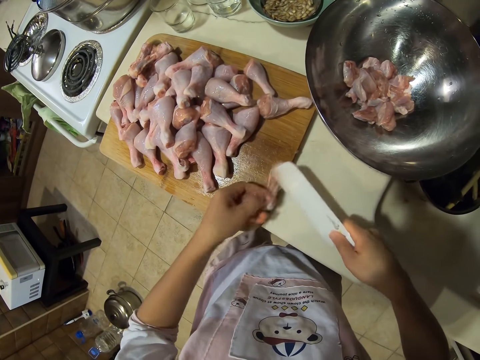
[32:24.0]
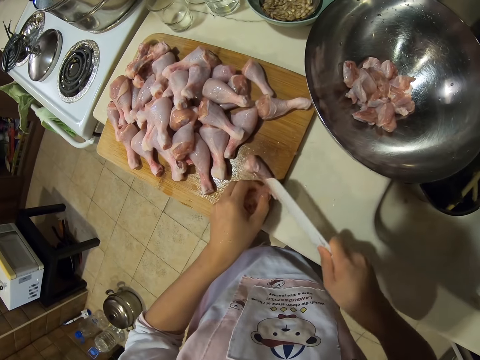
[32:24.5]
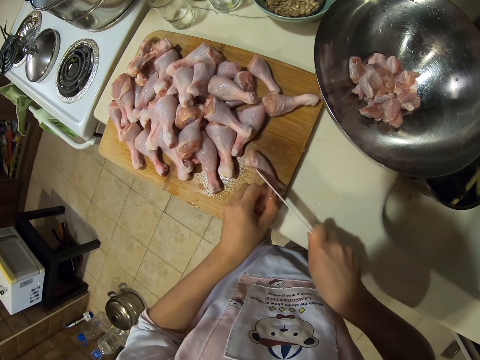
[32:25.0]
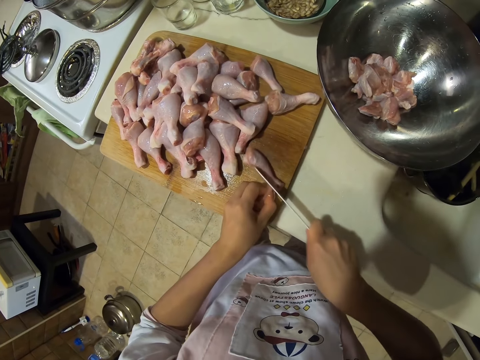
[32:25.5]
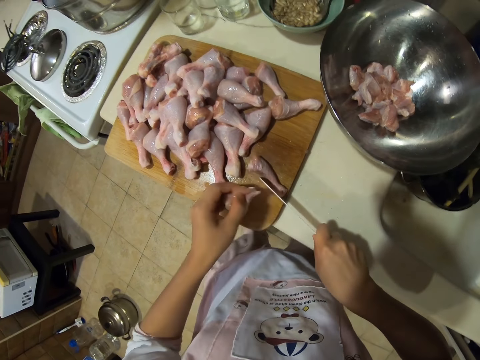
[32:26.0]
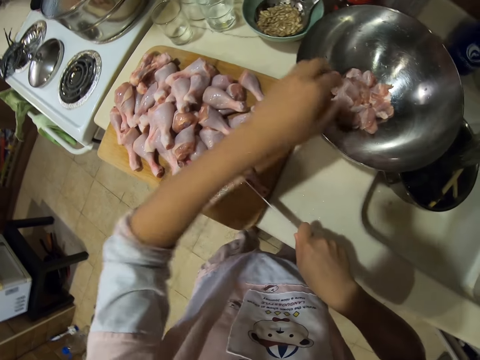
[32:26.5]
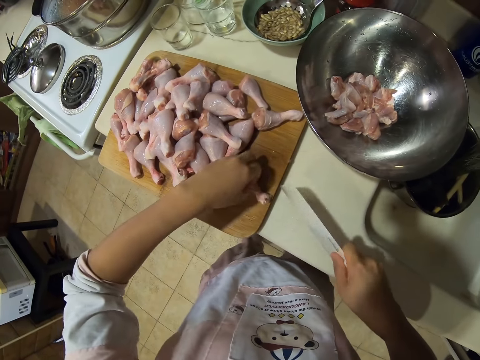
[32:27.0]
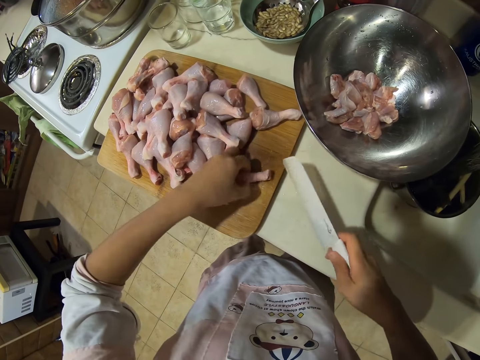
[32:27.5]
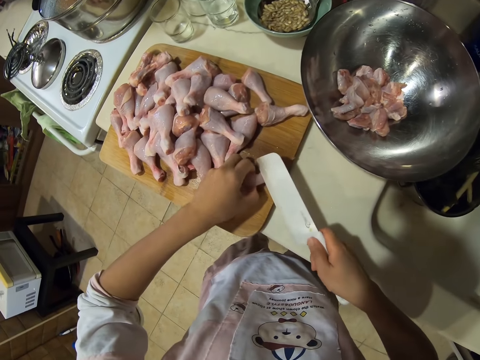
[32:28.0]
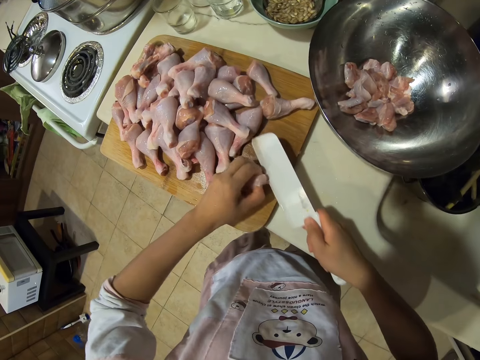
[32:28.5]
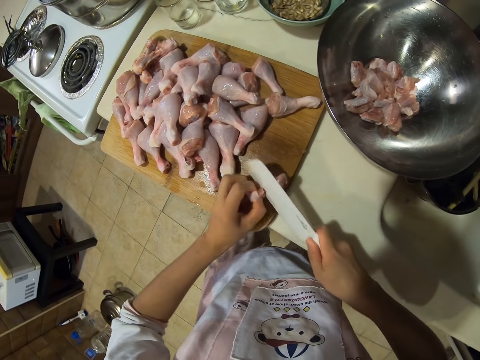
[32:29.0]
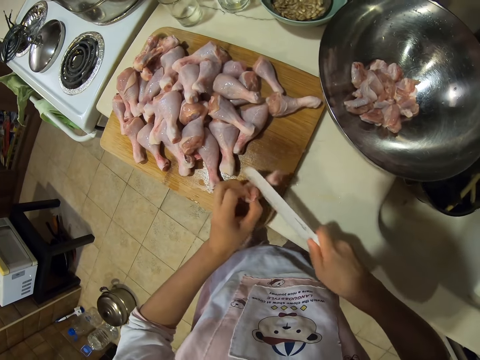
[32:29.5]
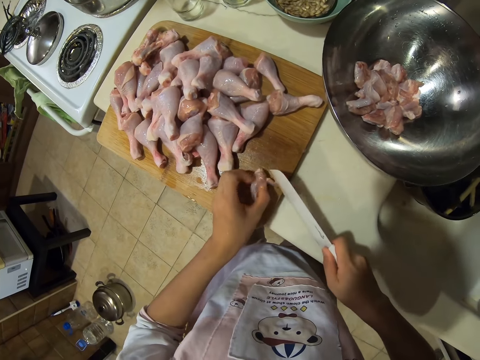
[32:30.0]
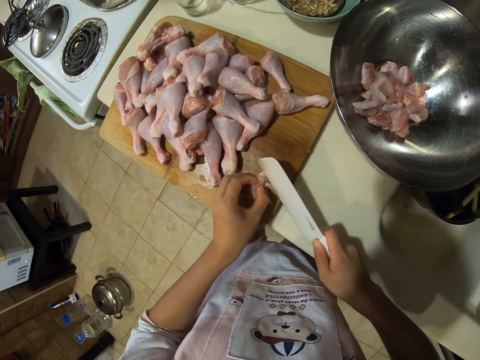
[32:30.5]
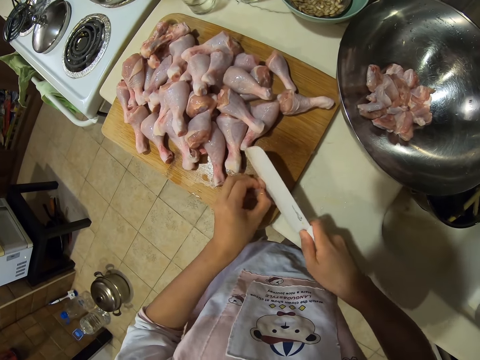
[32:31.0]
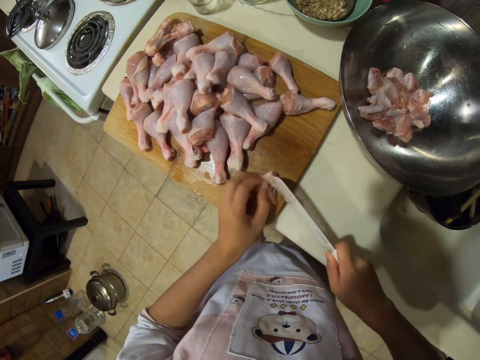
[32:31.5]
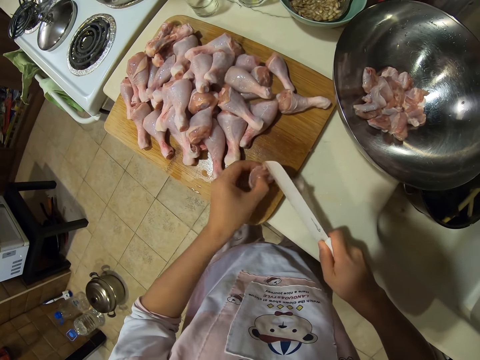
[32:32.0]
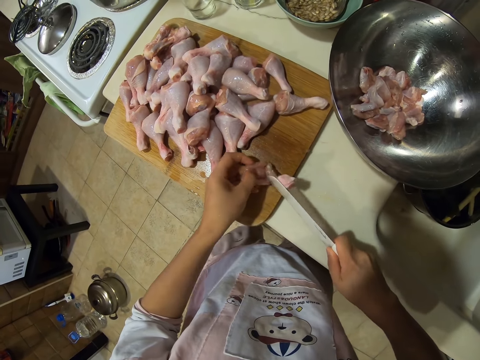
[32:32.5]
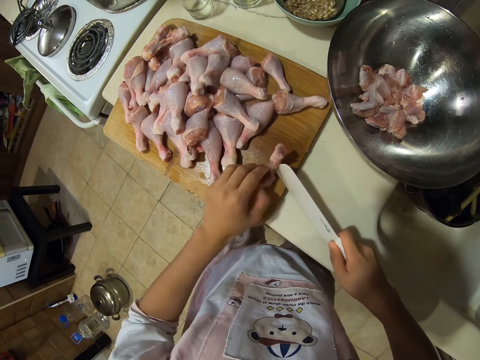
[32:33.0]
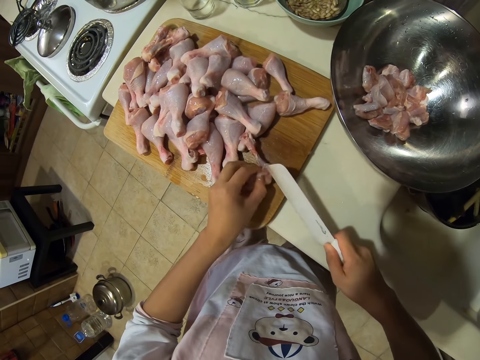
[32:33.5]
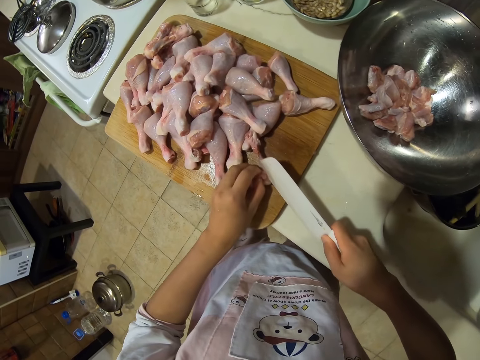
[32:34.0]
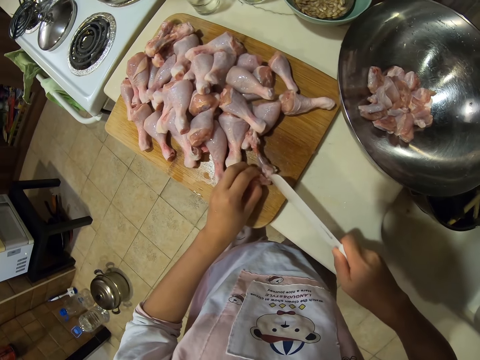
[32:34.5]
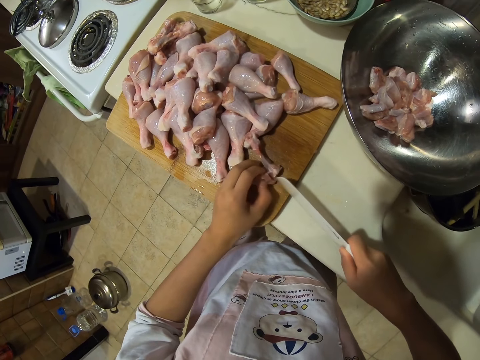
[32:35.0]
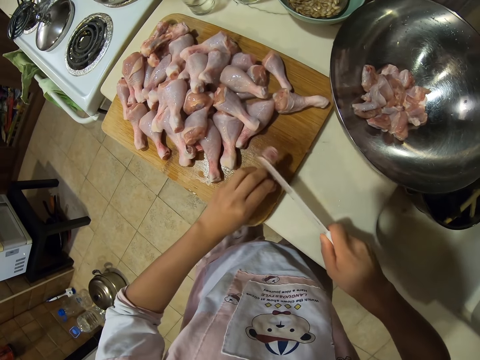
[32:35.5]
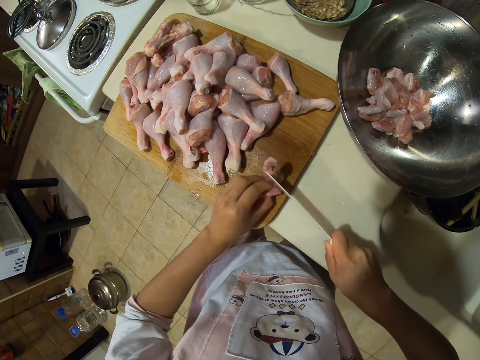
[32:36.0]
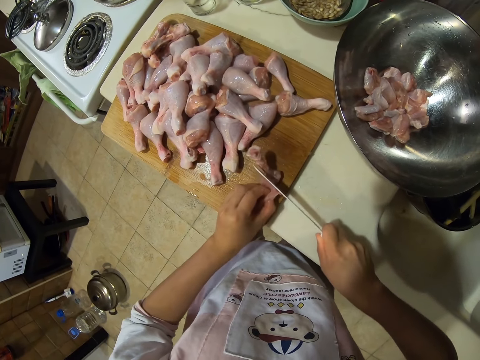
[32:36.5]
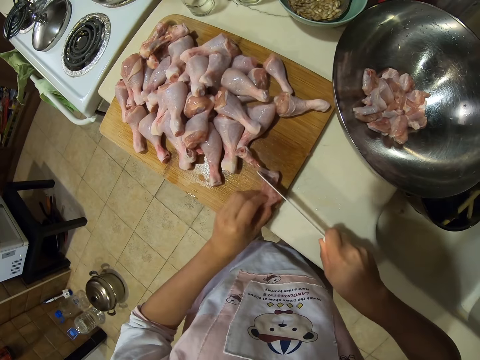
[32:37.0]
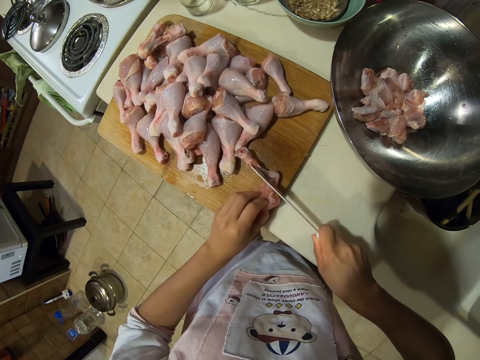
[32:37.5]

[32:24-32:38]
The camera wearer puts the chicken meat in the bowl. They cut the meat with a knife. They debone the chicken drumstick. They flip the piece of meat. They cut the meat with the knife.

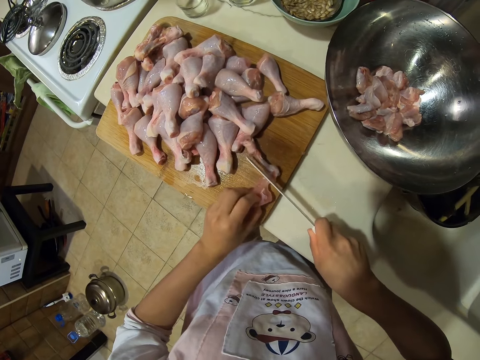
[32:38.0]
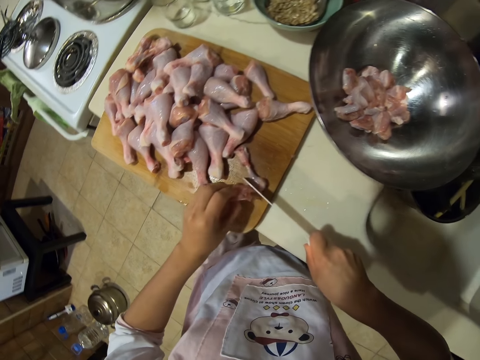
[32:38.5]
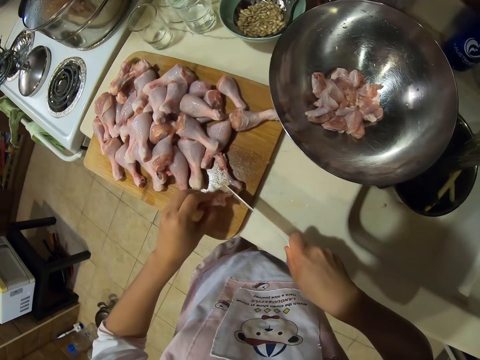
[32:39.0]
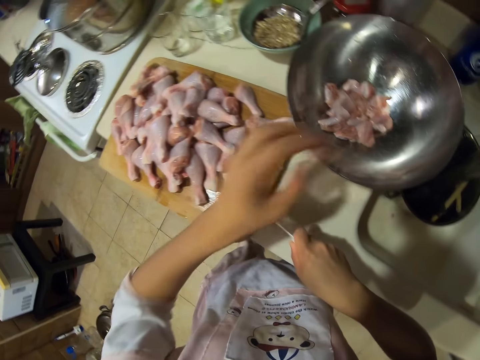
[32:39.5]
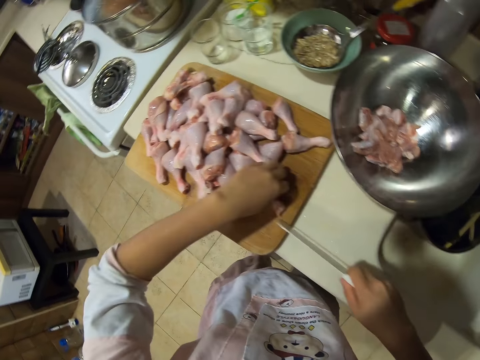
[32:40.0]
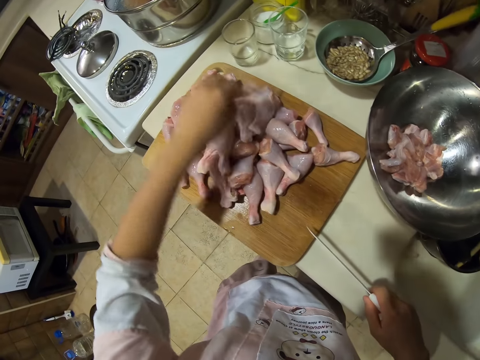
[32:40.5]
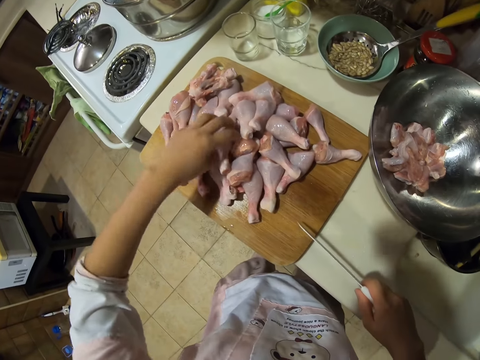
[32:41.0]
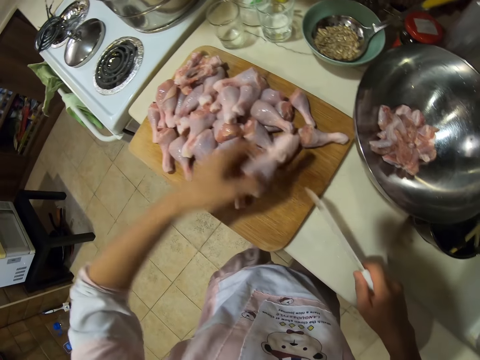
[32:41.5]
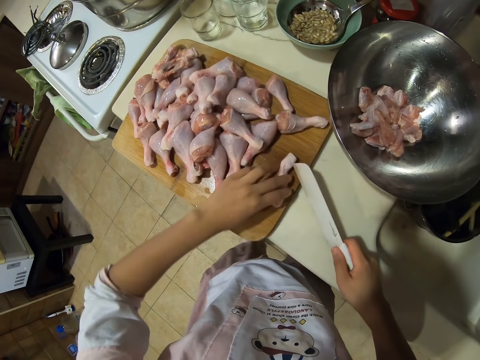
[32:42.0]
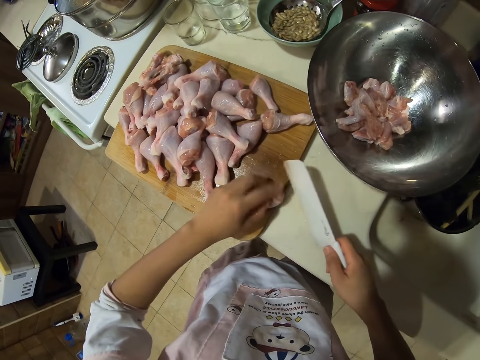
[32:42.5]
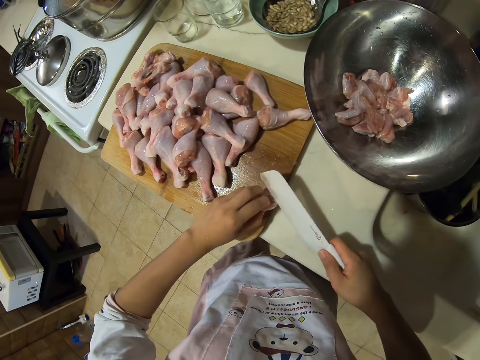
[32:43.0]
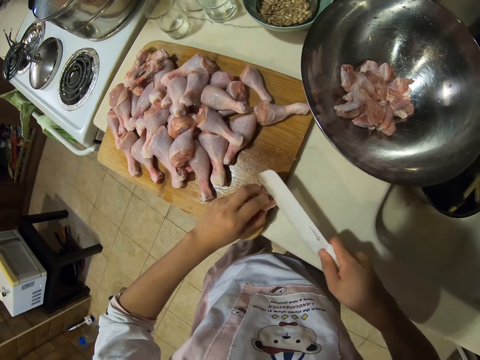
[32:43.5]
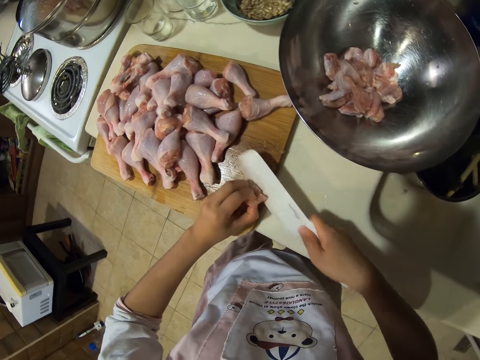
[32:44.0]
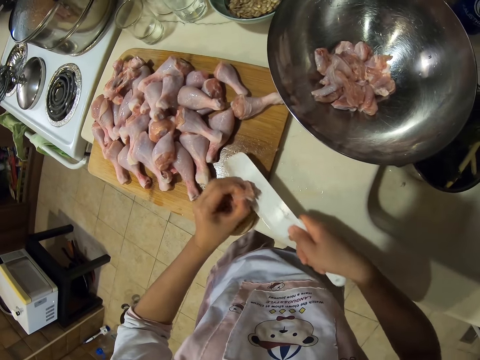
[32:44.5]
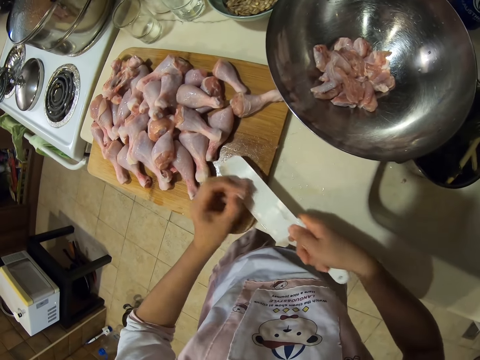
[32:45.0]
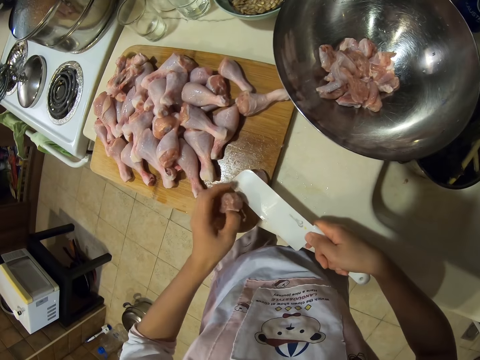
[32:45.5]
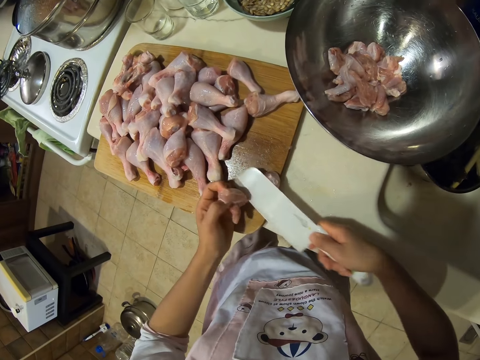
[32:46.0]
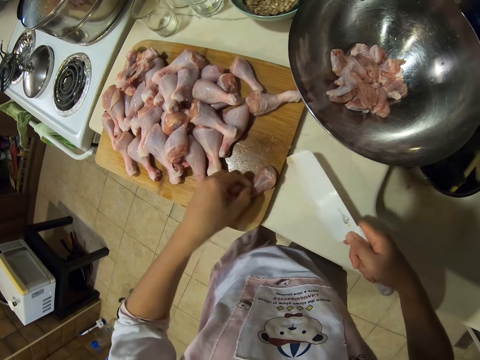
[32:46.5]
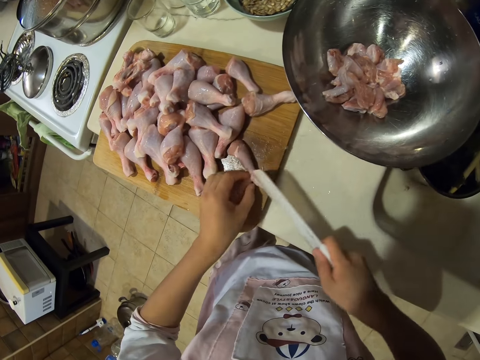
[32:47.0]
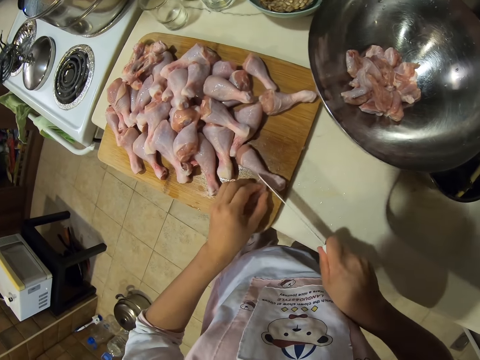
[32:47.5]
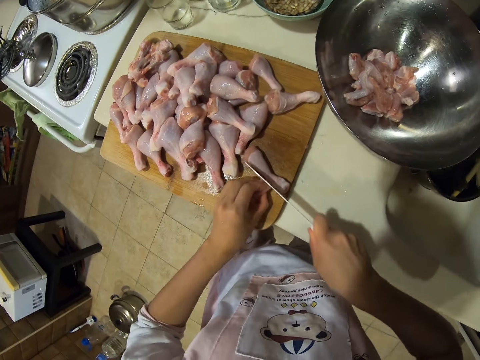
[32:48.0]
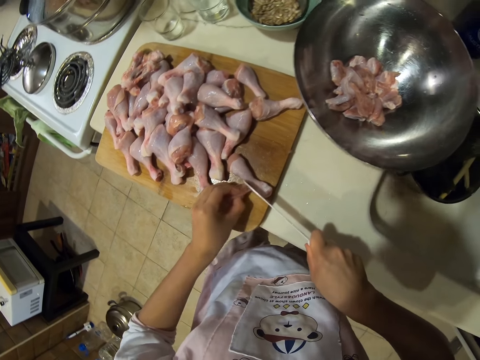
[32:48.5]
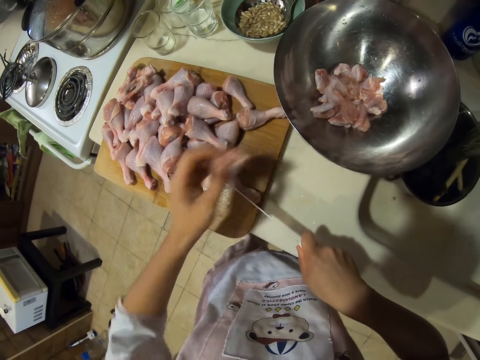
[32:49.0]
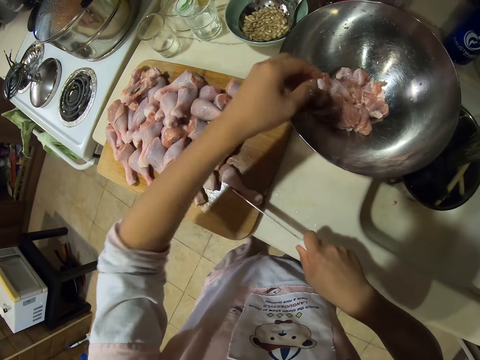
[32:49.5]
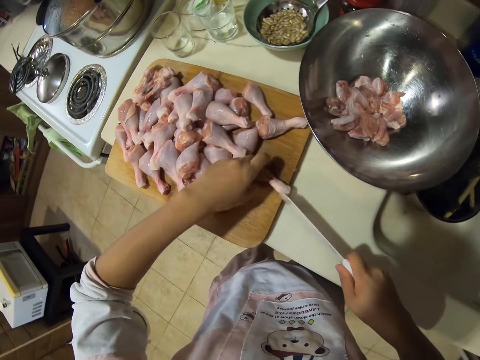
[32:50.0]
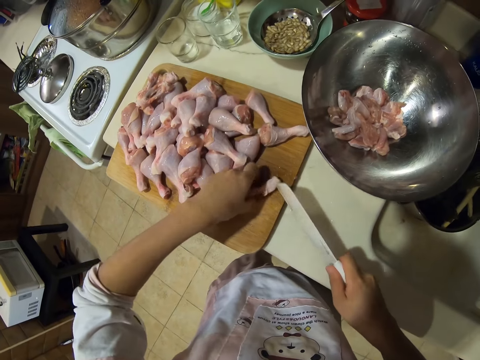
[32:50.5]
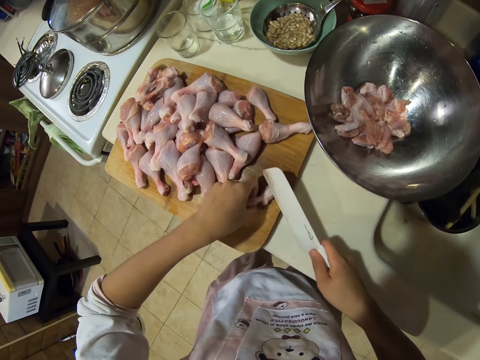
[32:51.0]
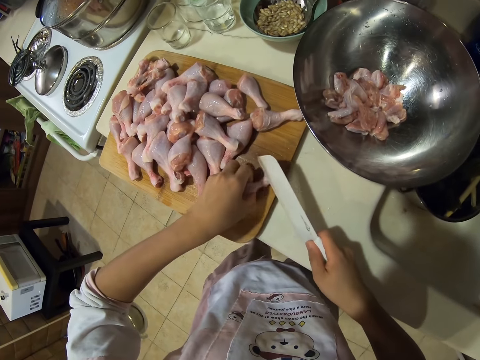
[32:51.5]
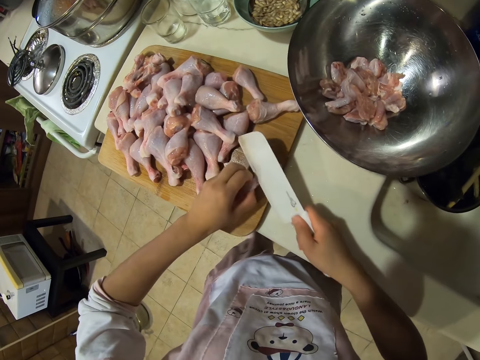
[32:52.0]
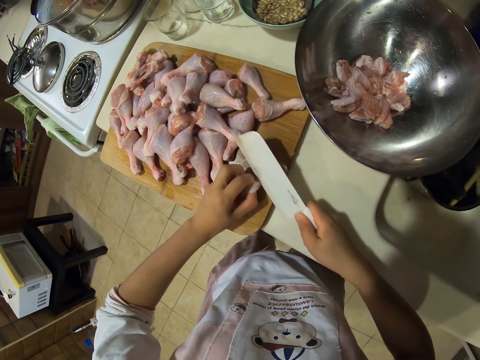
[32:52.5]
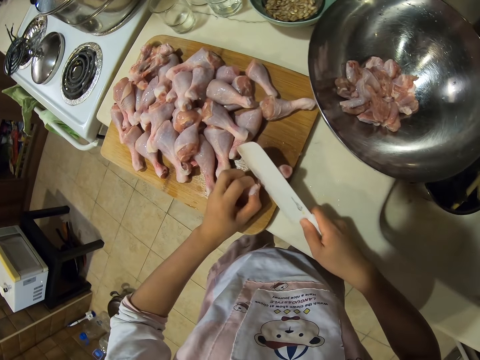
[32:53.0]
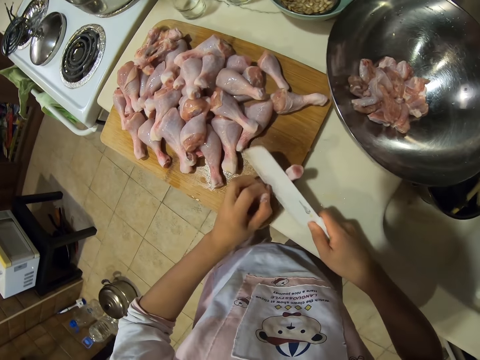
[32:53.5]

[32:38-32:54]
The camera wearer puts the chicken meat in the bowl. They place the bone on the chopping board. They pick a chicken drumstick. They place it on the chopping board. They debone the chicken drumstick. They cut the meat with a knife. They put the chicken meat in the bowl. They cut the meat with the knife. They debone the chicken drumstick.
